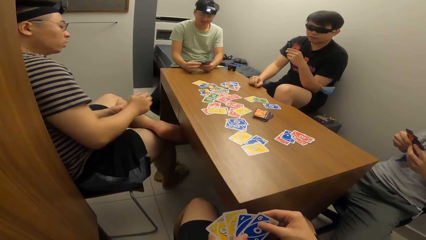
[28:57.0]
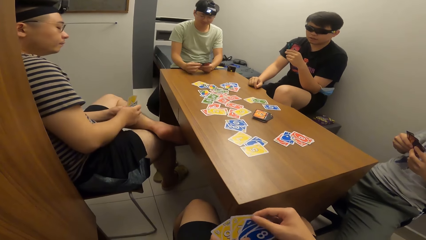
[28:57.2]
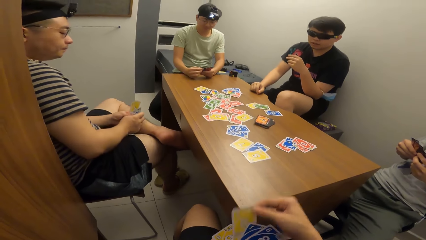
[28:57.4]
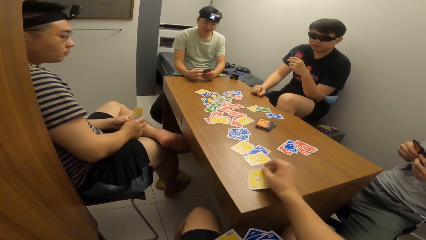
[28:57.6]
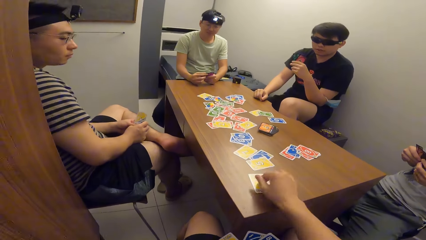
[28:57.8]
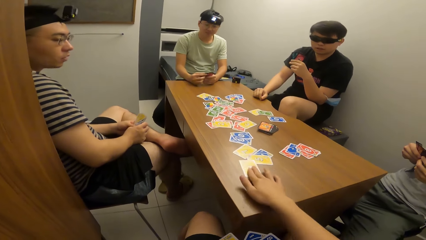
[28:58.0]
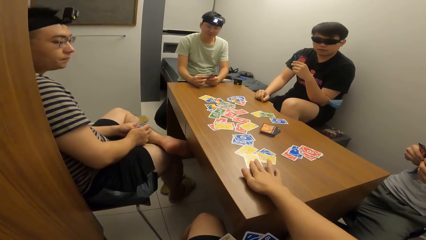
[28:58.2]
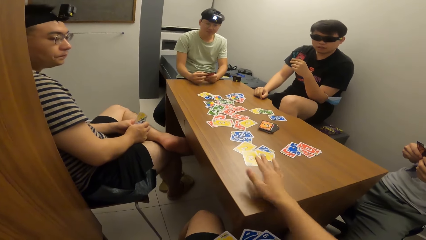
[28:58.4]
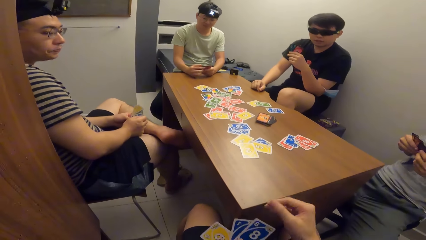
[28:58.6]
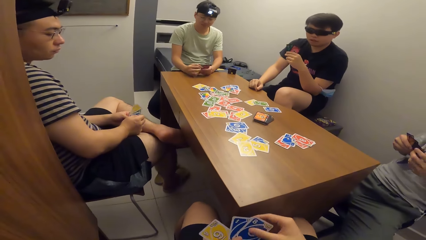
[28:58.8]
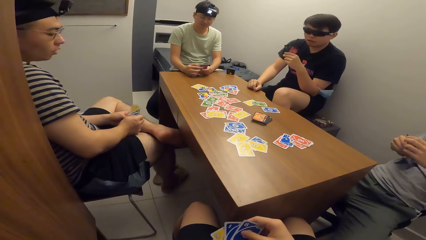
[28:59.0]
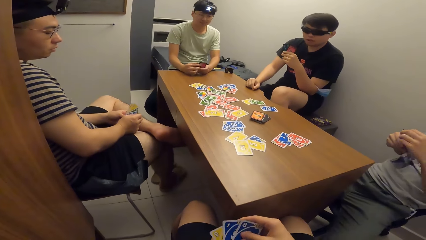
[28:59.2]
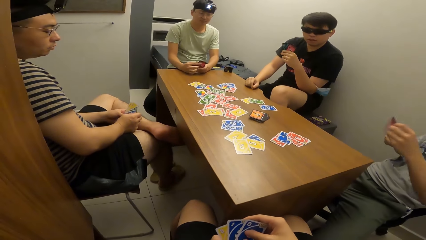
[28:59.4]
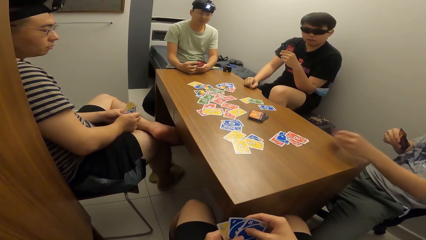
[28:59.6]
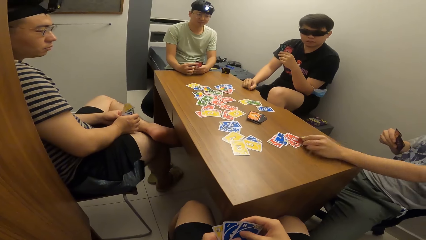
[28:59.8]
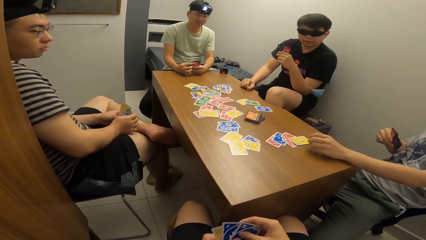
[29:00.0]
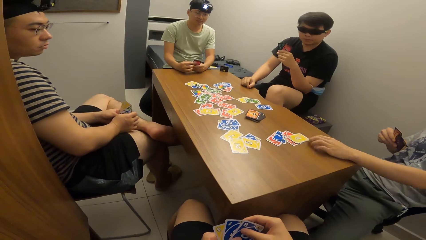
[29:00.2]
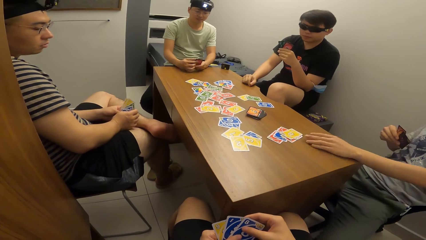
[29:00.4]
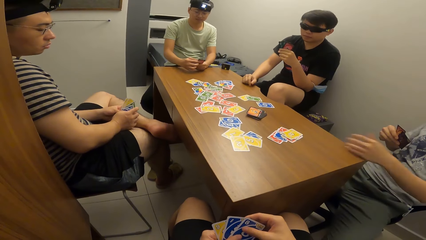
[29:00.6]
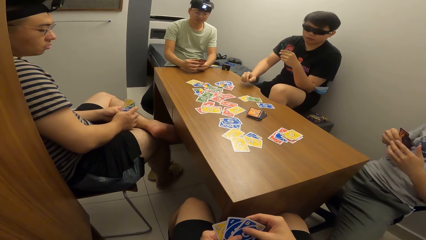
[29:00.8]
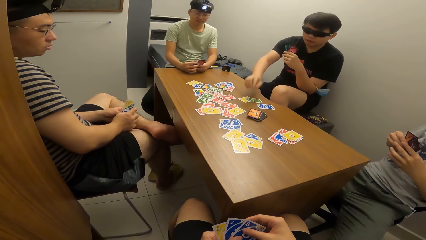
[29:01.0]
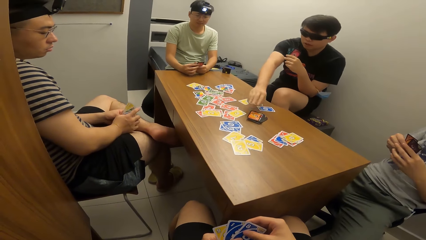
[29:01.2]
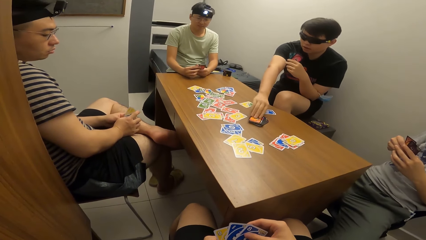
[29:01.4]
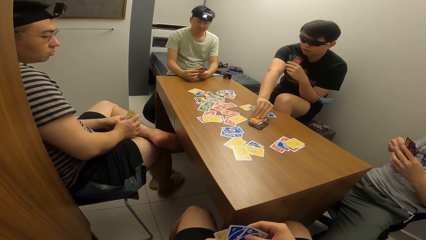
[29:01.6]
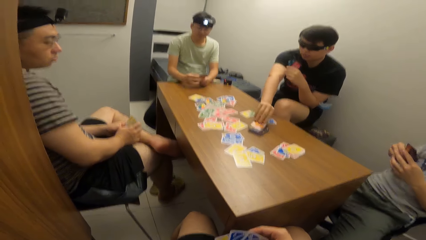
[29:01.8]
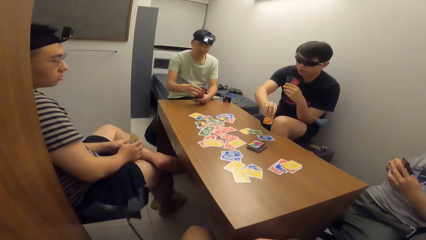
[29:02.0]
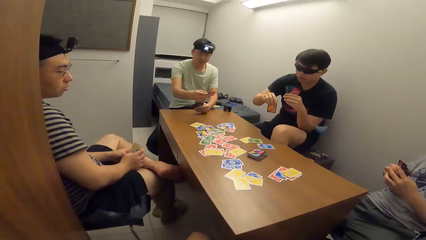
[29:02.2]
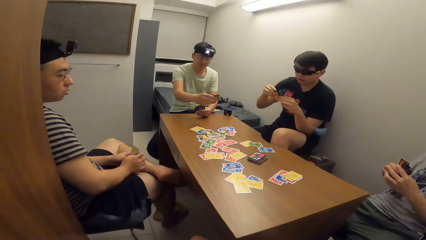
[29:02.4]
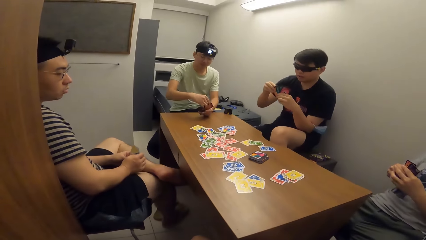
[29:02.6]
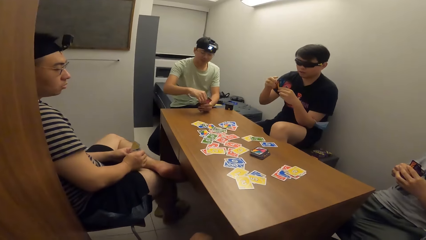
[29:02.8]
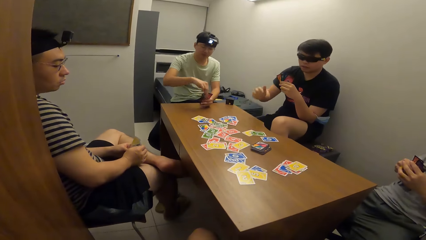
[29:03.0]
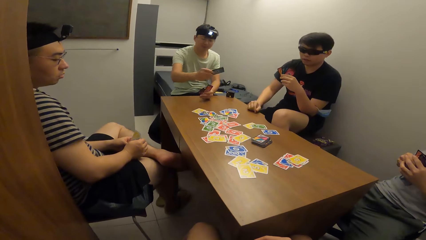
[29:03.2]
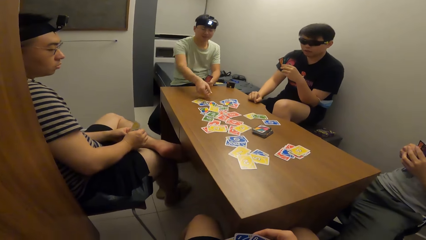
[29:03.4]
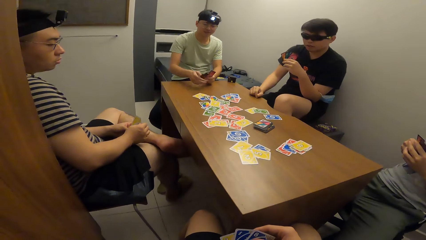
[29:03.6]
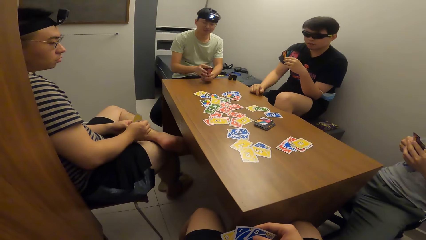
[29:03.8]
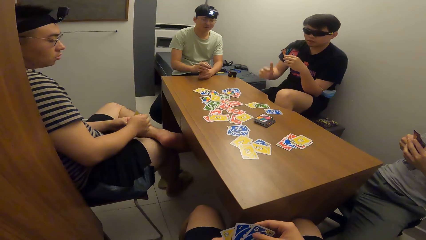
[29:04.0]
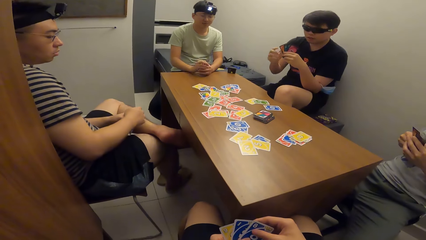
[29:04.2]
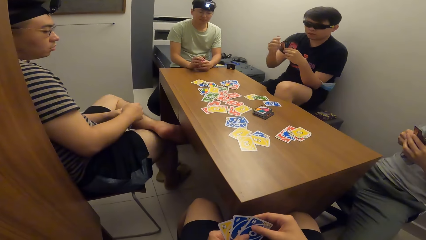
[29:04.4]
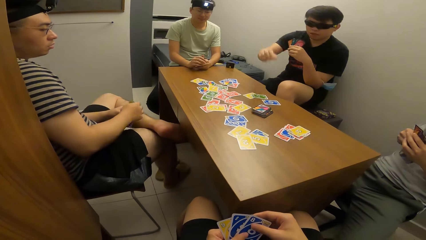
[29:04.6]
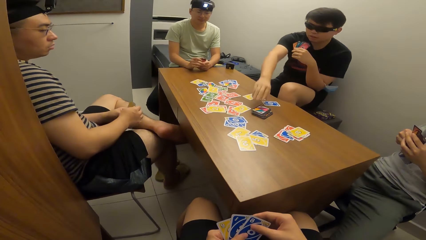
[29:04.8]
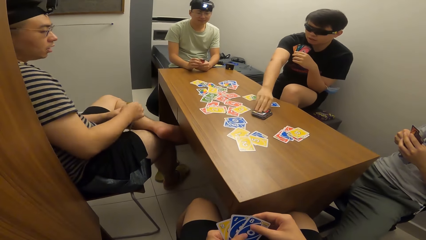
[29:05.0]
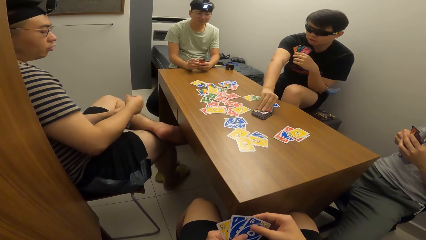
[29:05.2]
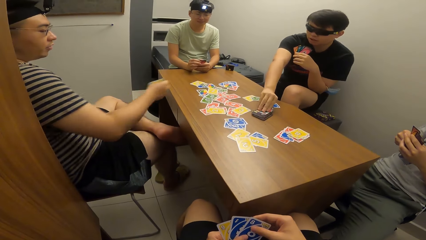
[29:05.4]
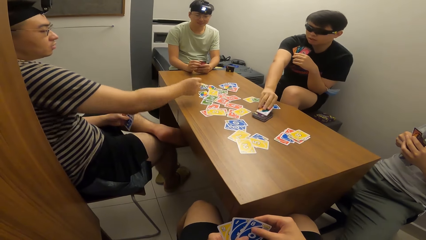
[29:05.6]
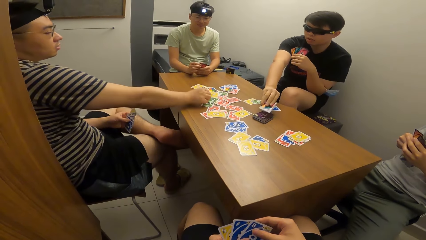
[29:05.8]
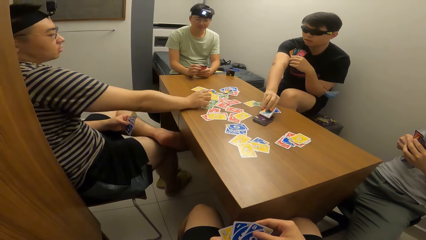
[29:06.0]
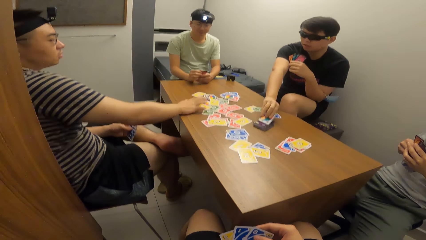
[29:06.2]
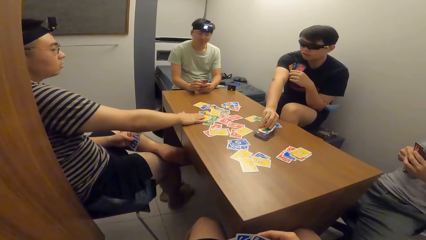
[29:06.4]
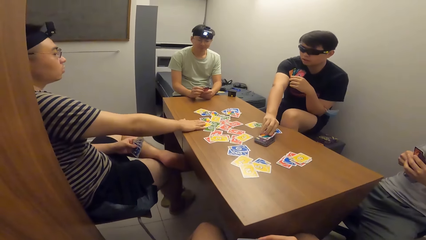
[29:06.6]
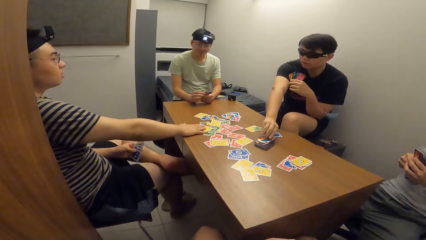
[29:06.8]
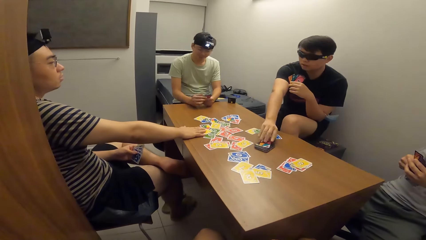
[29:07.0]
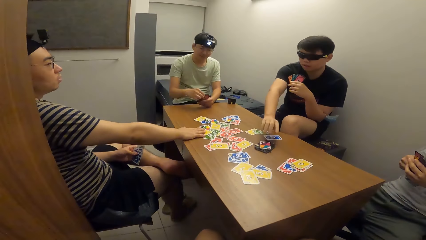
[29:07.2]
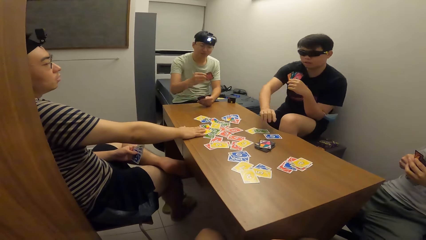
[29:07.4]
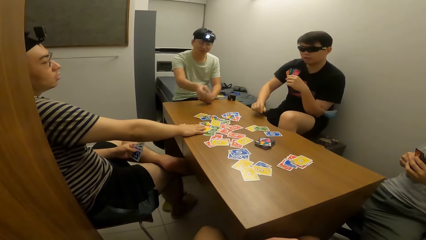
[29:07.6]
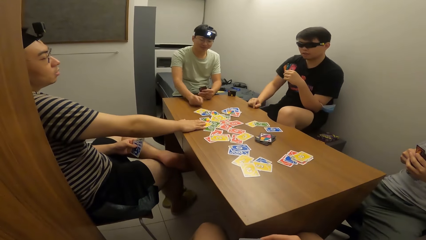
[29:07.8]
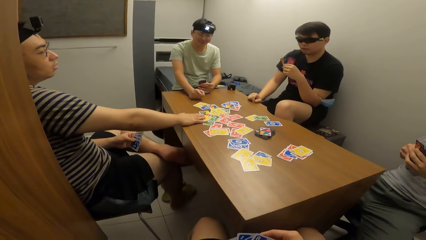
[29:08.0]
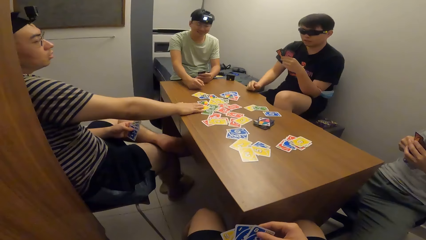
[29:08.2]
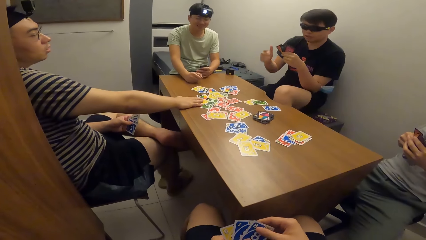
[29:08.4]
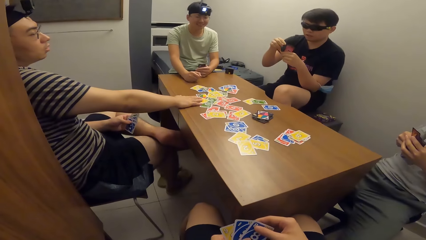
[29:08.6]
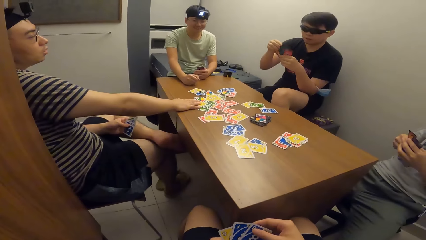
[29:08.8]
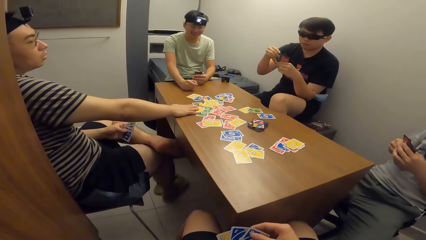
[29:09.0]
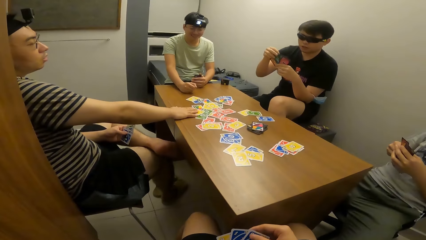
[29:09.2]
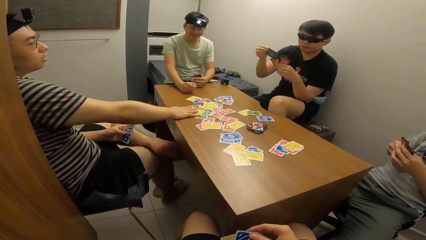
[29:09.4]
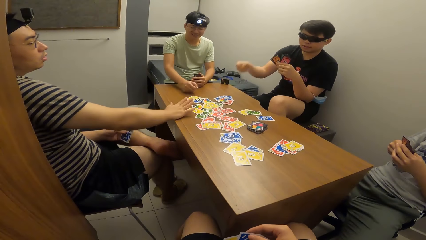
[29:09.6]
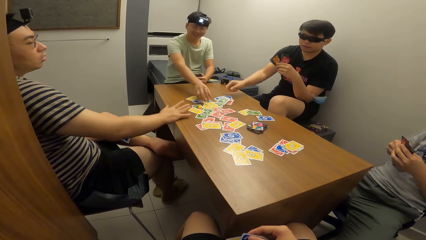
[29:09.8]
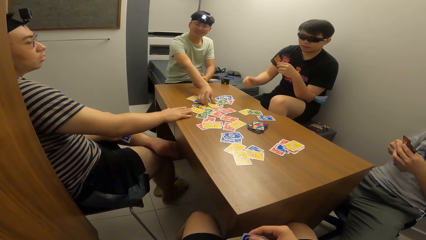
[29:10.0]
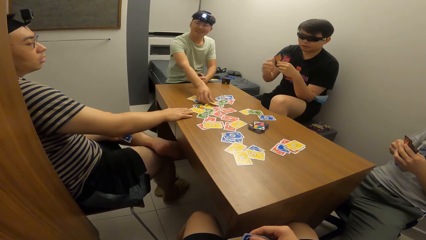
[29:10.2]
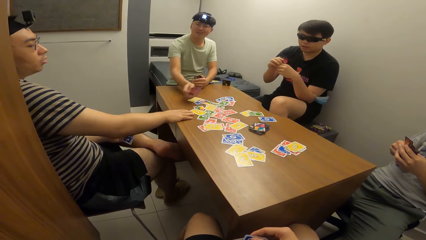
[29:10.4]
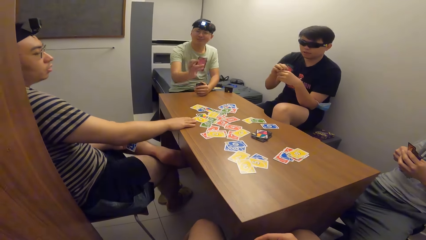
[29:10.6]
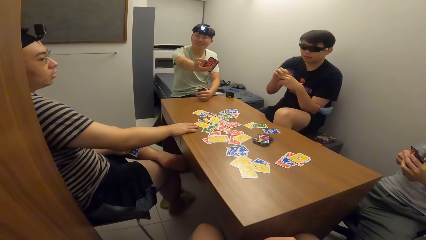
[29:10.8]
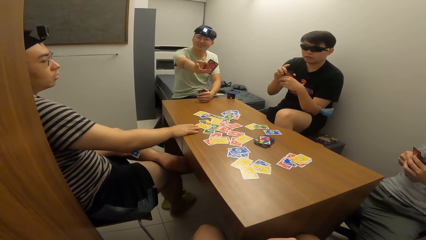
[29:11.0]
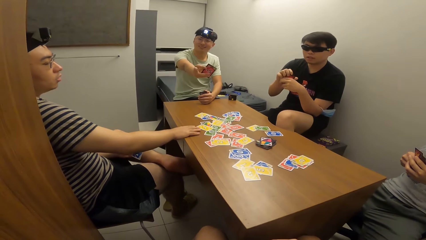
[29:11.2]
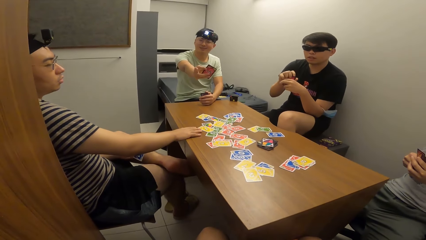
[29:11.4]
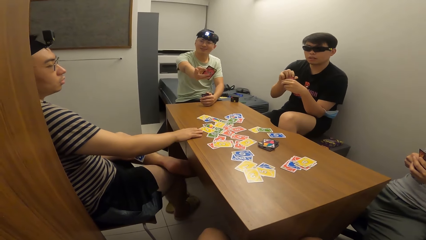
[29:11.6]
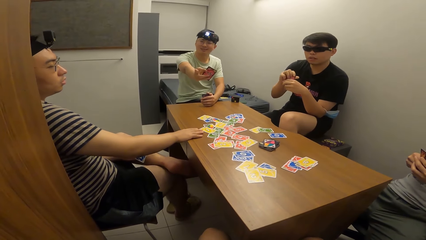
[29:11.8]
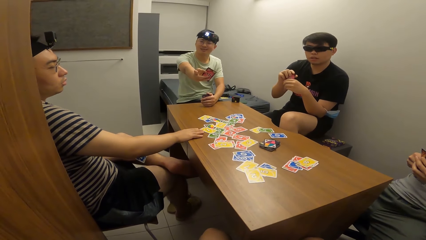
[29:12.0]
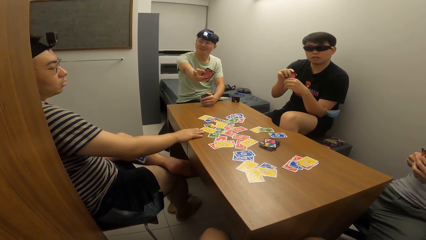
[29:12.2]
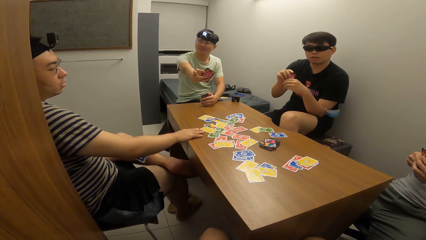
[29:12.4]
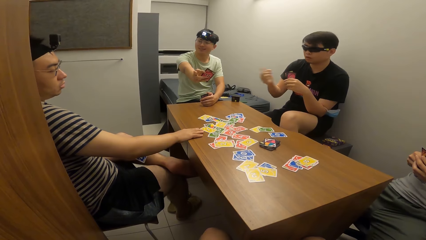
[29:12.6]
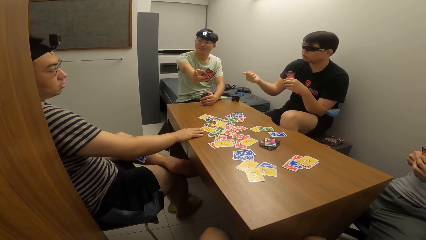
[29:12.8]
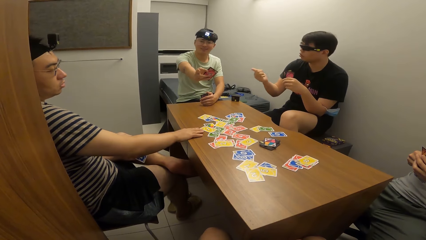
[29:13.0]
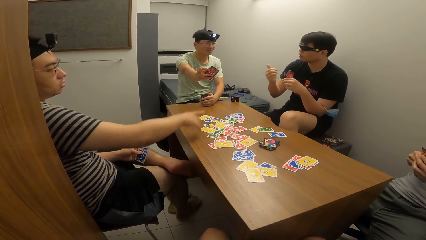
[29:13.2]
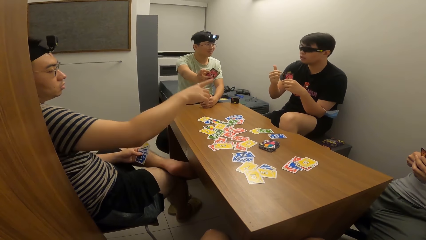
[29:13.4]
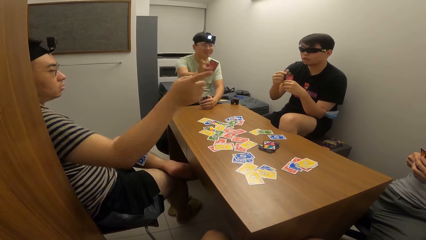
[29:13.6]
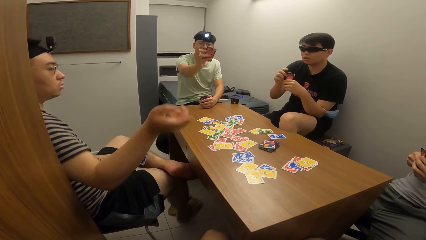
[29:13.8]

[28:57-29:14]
A man drops a playing card. The camera wearer drops the playing card on the table with his right hand. Another man drops the playing card on the table with his left hand. A third man picks up a playing card on the table with his right hand. A fourth man drops the playing card on the table with his right hand. The third man picks up a playing card on the table with his right hand. The first man drops the playing card on the table with his right hand. The third man drops a playing card. The fourth man drops the playing card on the table with his right hand. The third man drops the playing card on the table with his right hand. The fourth man picks up the playing card on the table with his right hand.
